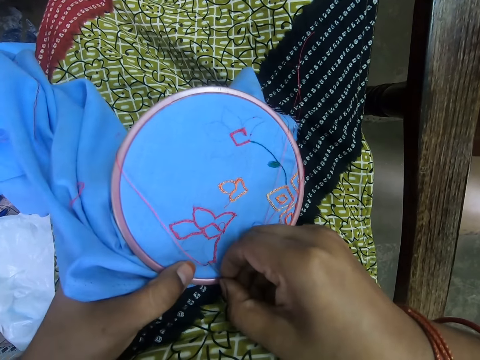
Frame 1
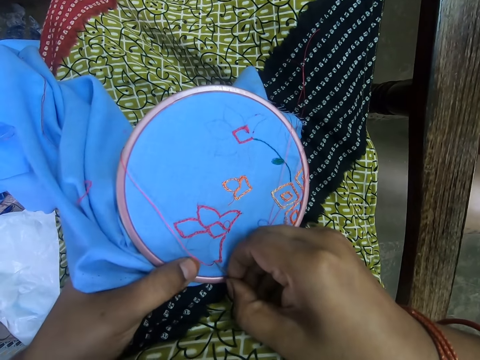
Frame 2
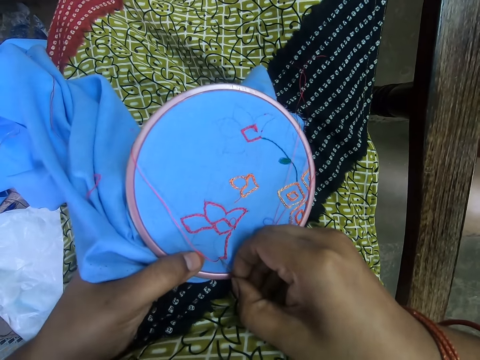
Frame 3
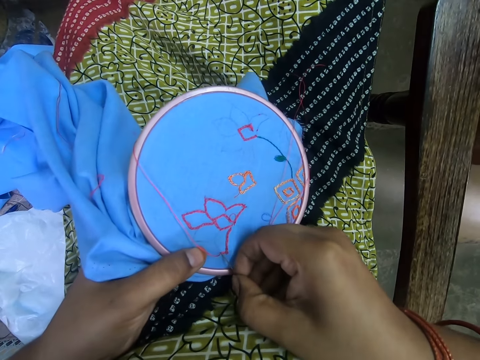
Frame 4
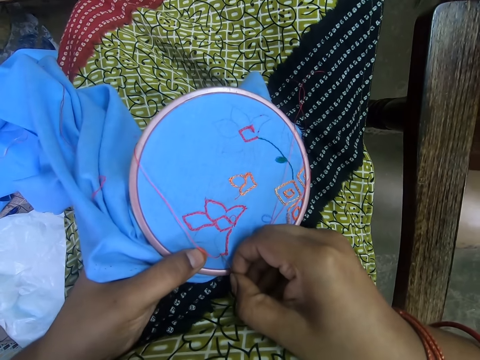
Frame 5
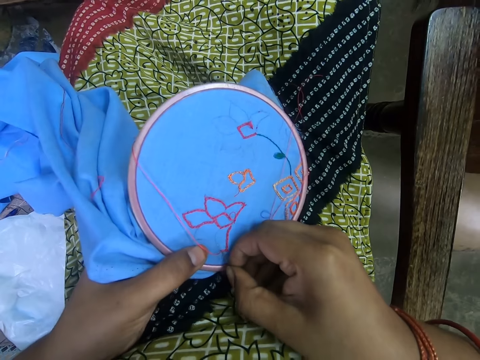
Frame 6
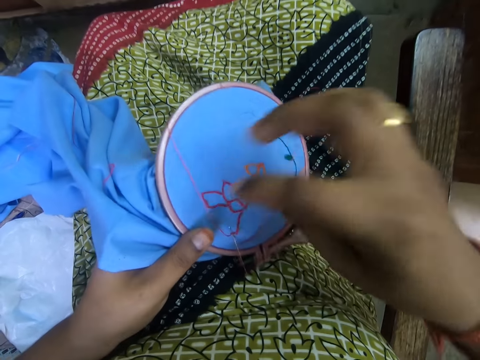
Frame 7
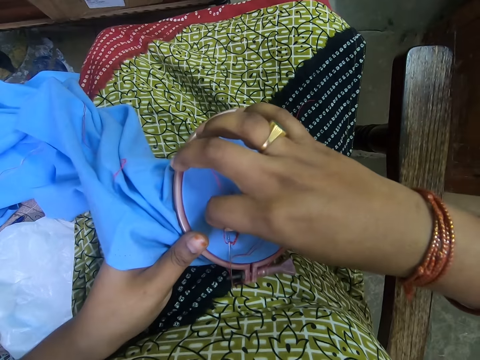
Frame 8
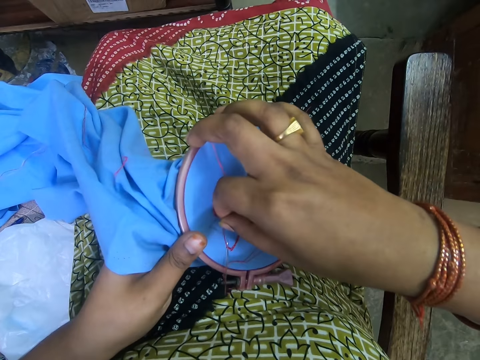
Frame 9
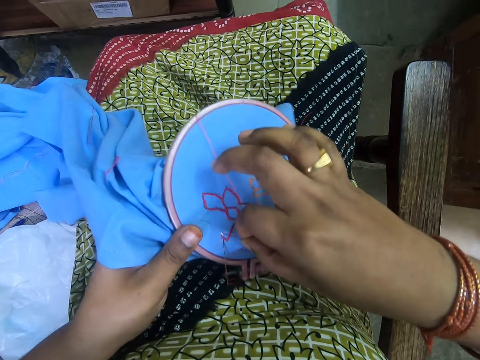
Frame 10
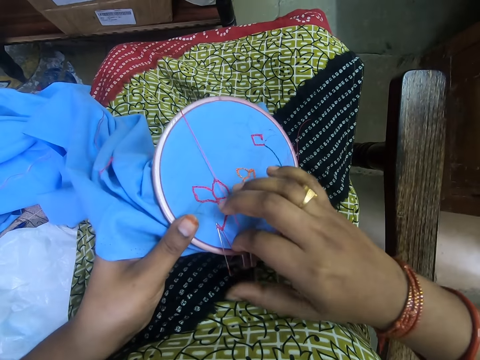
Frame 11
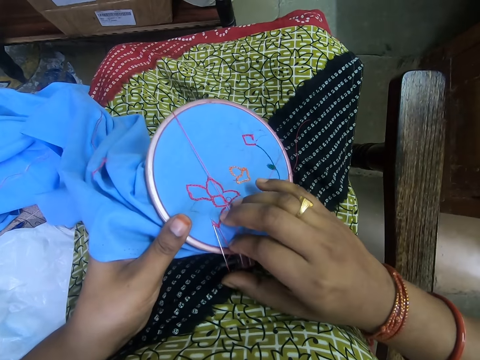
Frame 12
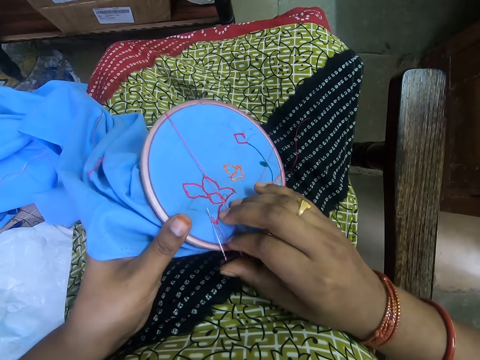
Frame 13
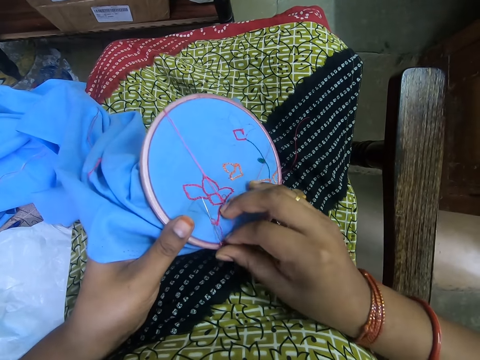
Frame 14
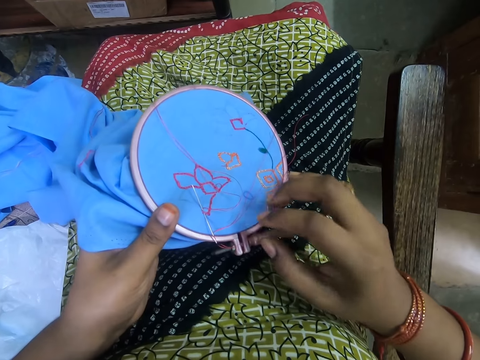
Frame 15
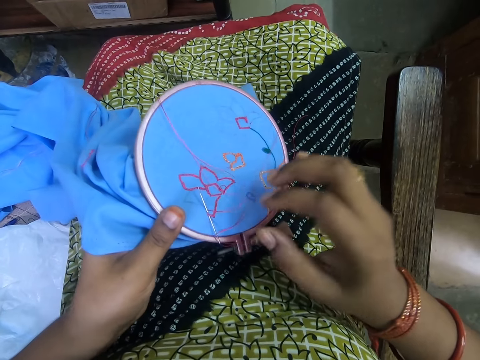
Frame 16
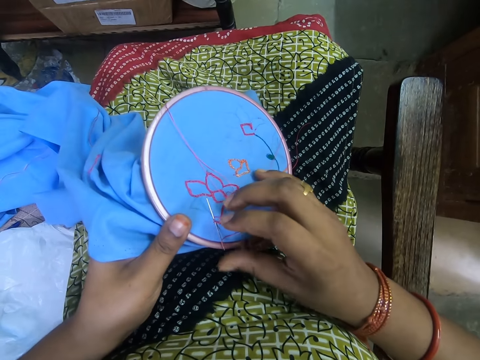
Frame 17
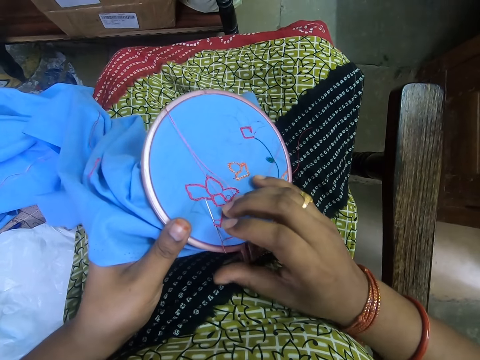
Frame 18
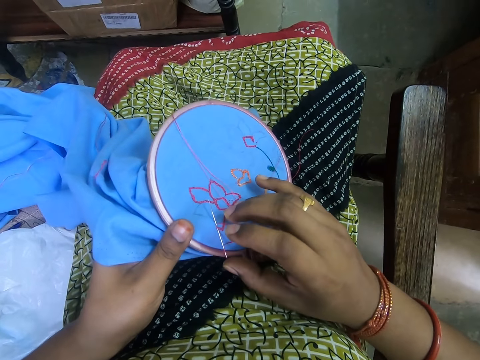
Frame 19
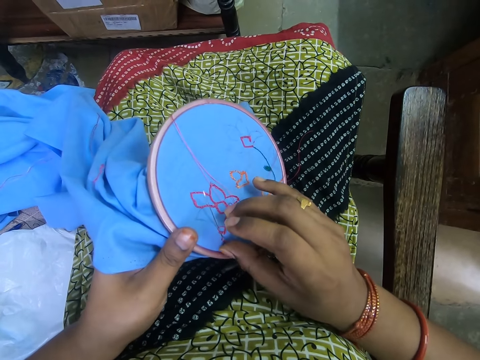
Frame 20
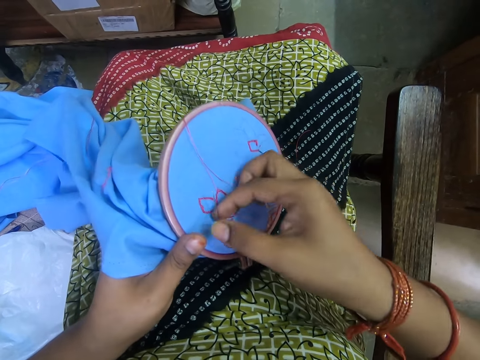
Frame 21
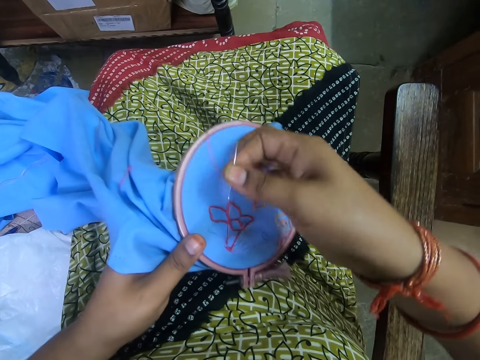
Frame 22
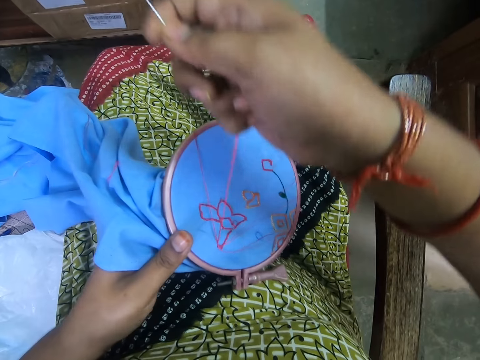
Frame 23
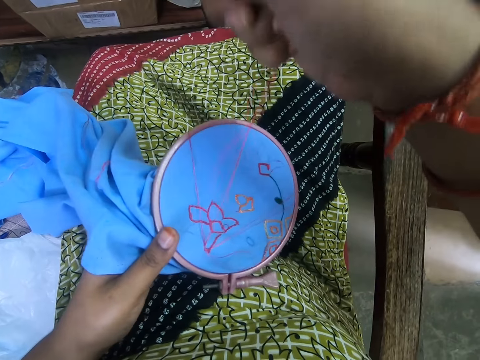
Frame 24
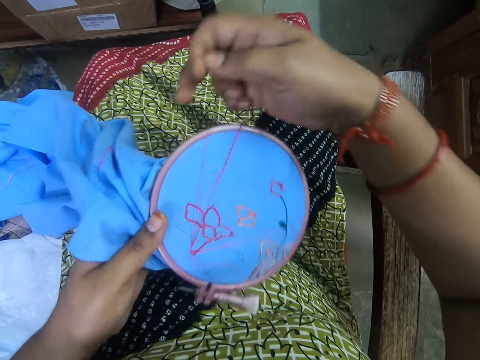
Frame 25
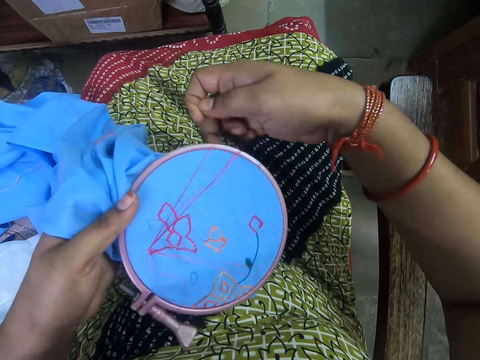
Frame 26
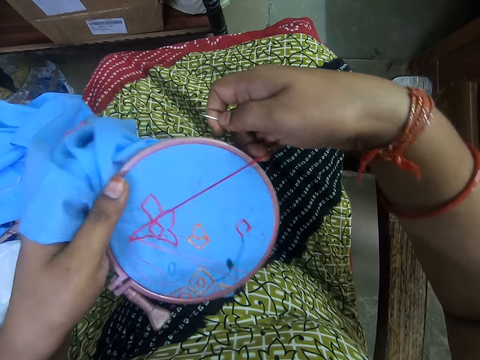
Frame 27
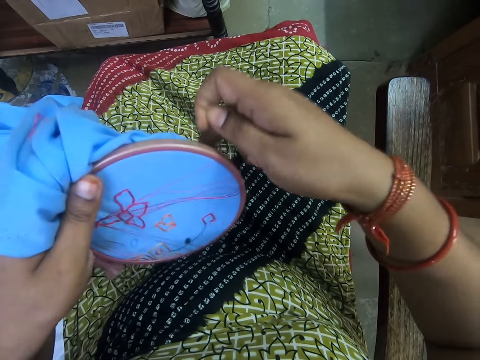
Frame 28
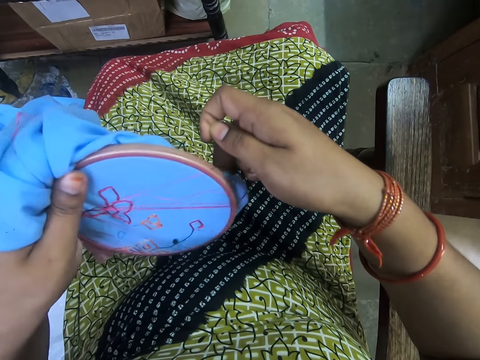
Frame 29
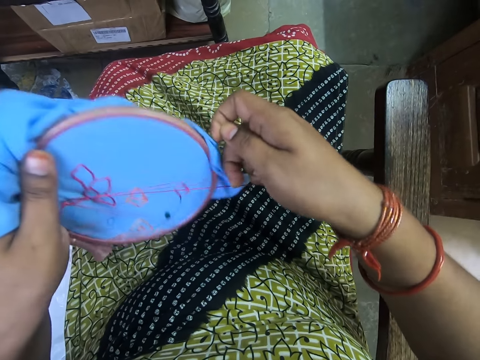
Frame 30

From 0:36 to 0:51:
The camera wearer touches the embroidery hoop. They hold the embroidery hoop in the hand and sew the cloth. They remove the thread from the embroidery hoop.

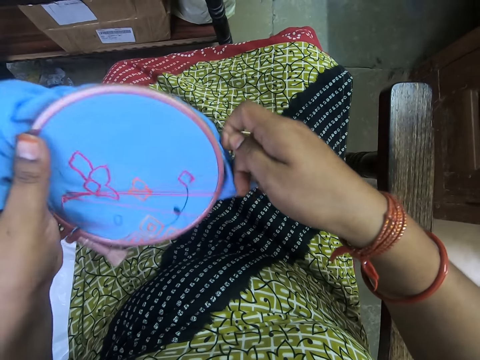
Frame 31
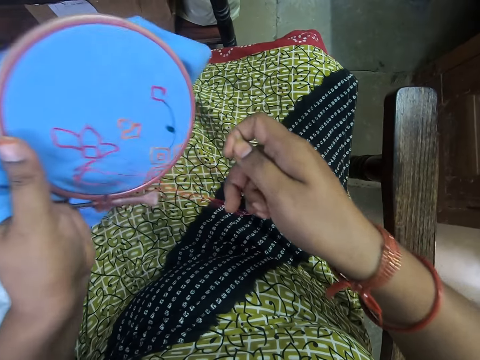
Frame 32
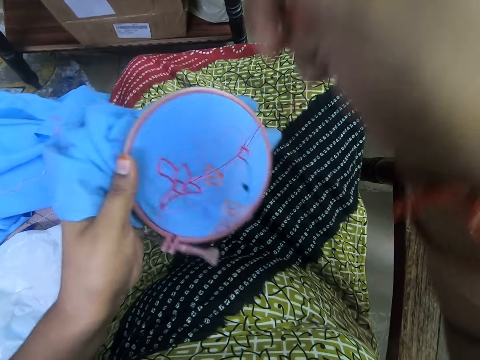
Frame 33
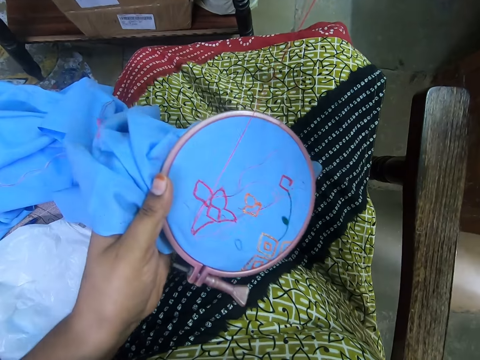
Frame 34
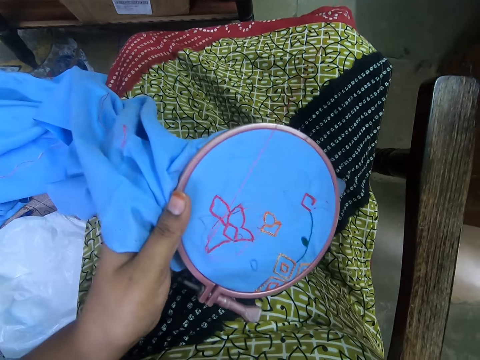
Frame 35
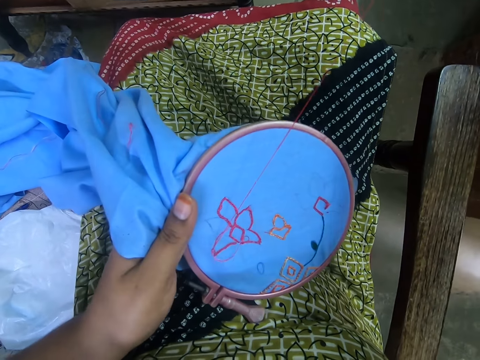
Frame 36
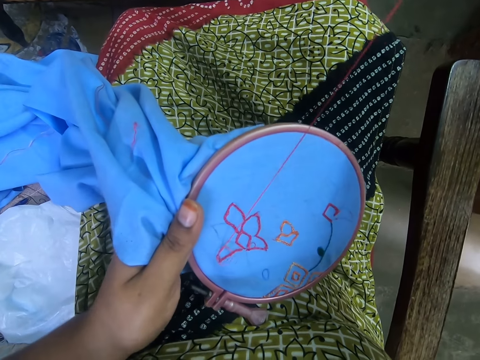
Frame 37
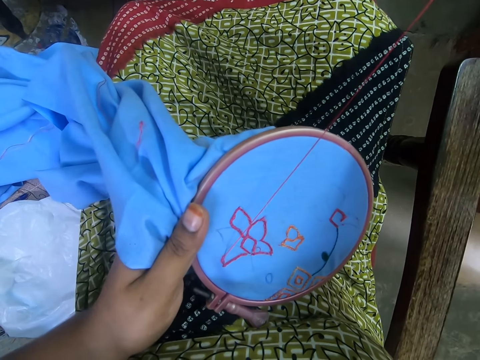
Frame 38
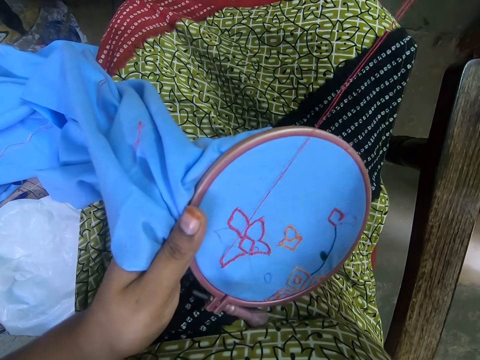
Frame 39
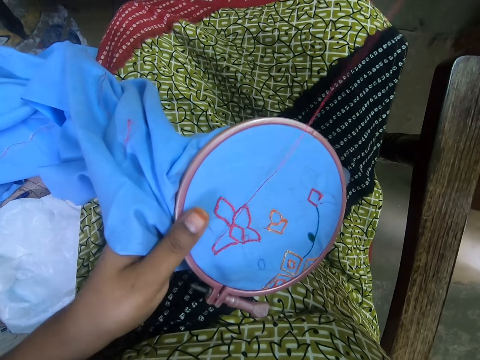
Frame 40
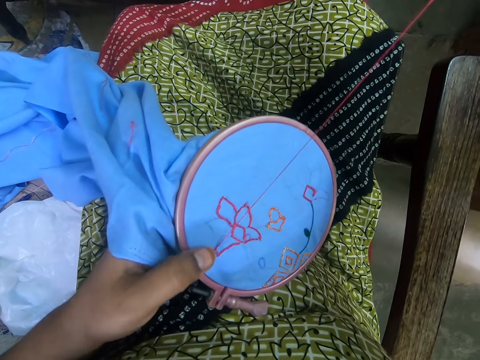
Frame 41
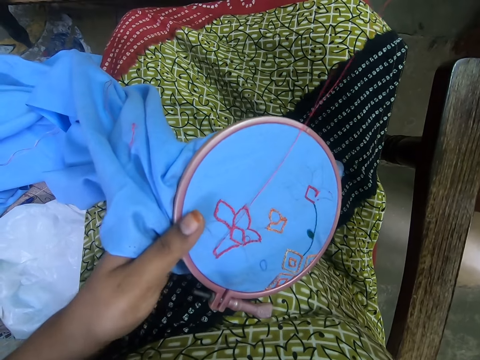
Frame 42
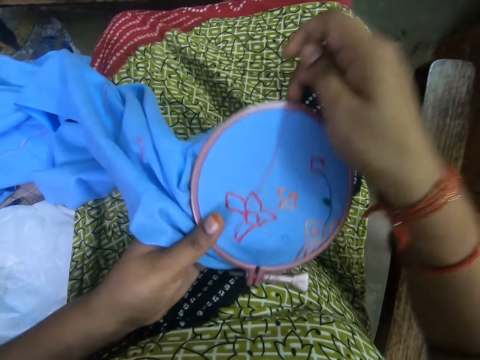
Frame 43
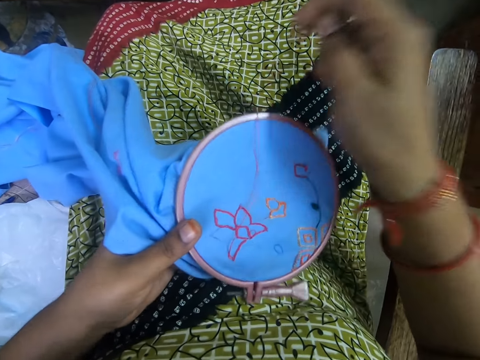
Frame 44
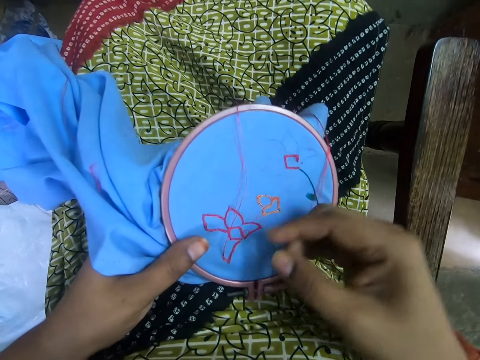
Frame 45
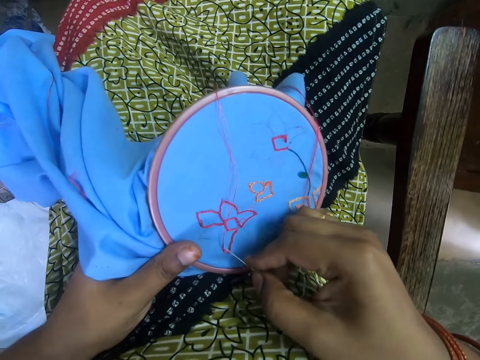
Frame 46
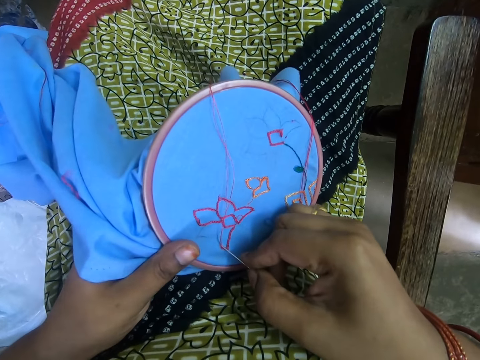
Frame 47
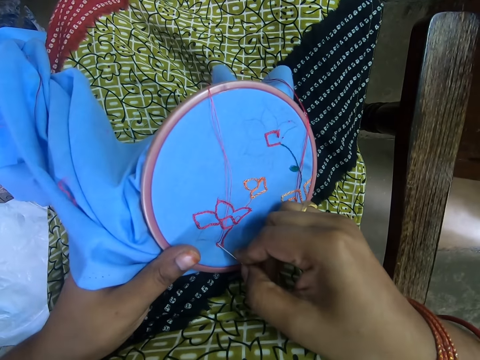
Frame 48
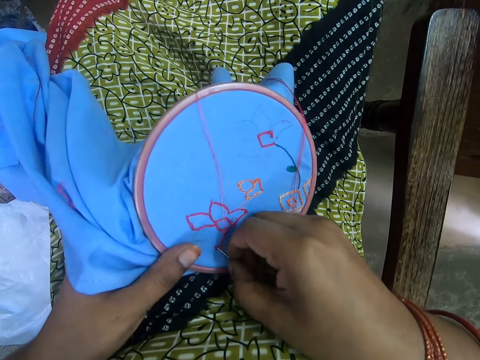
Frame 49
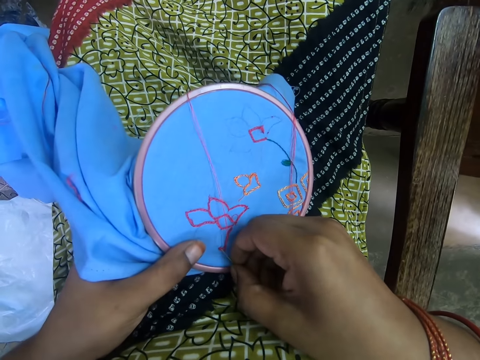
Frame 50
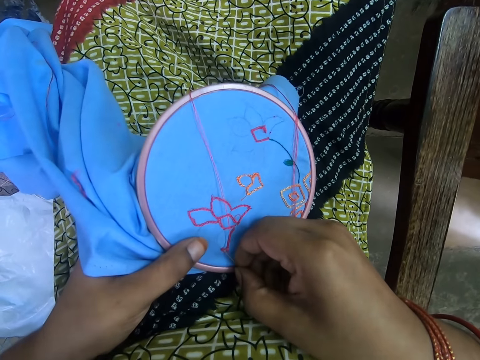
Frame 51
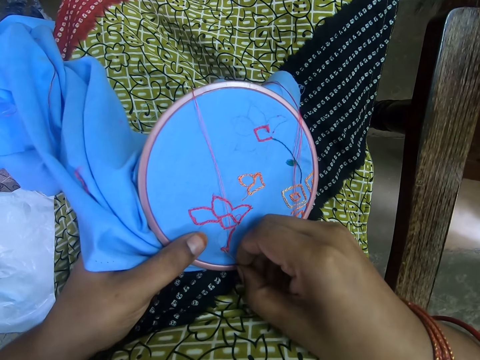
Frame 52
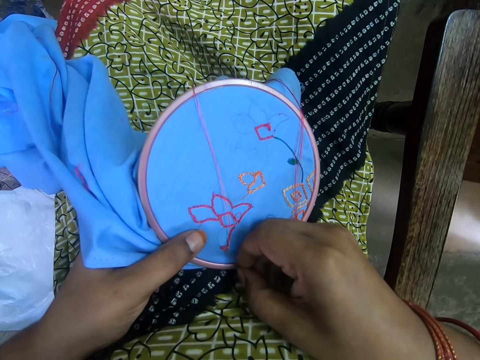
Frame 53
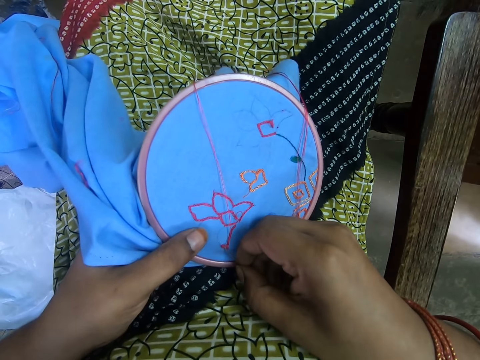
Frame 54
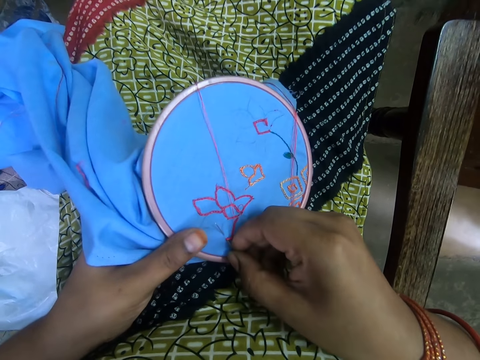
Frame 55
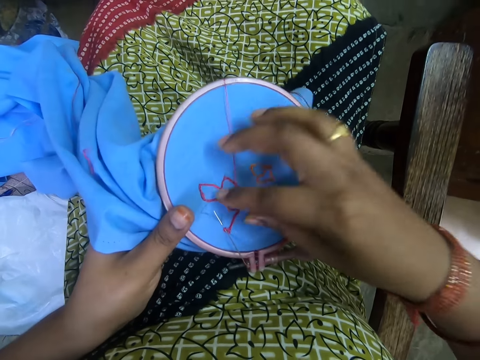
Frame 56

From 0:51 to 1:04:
The camera wearer sews the cloth and holds the embroidery hoop in the hand. They hold the embroidery hoop with both hands. They sew the cloth and hold the embroidery hoop in the hand.
